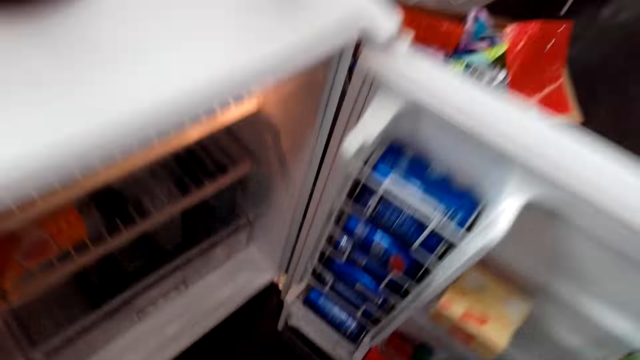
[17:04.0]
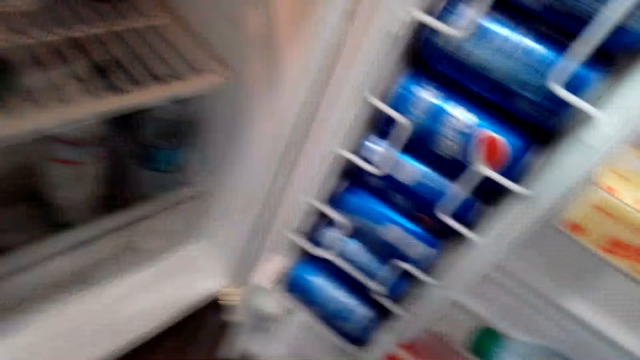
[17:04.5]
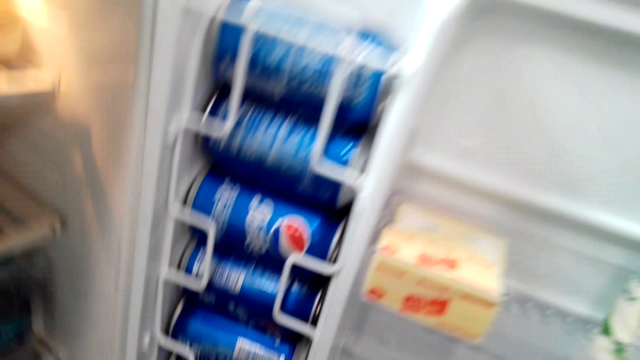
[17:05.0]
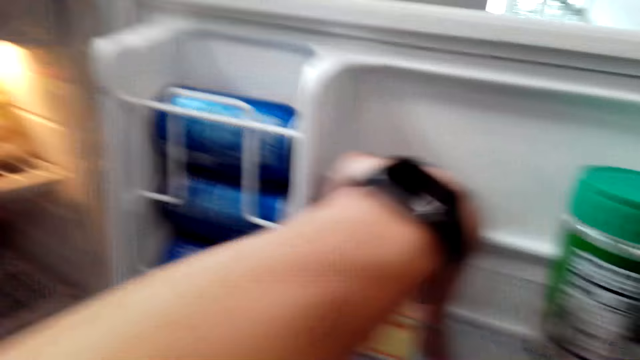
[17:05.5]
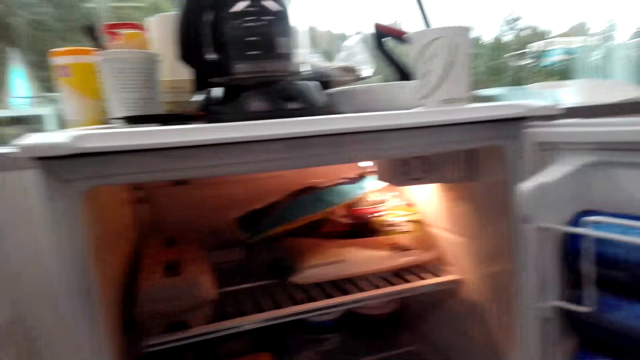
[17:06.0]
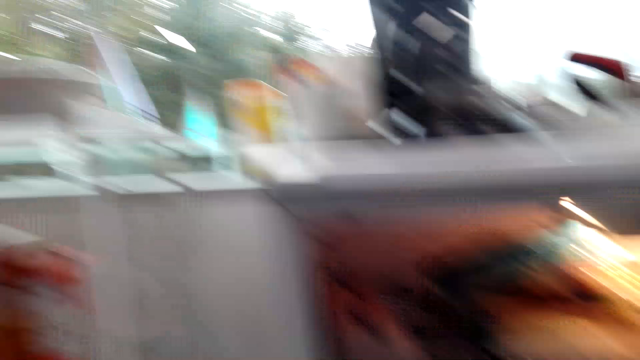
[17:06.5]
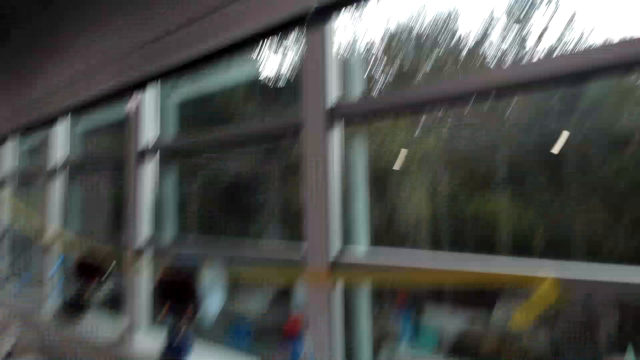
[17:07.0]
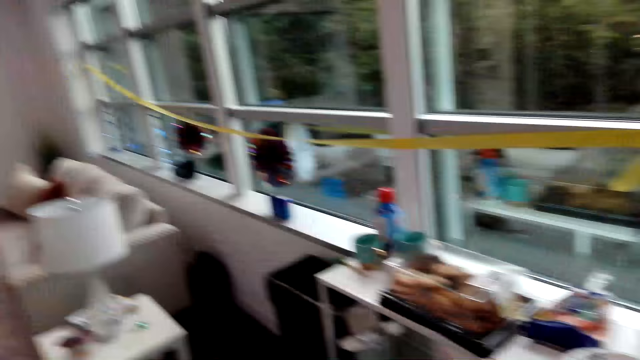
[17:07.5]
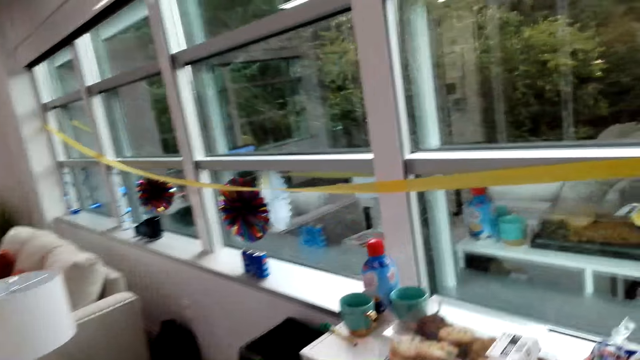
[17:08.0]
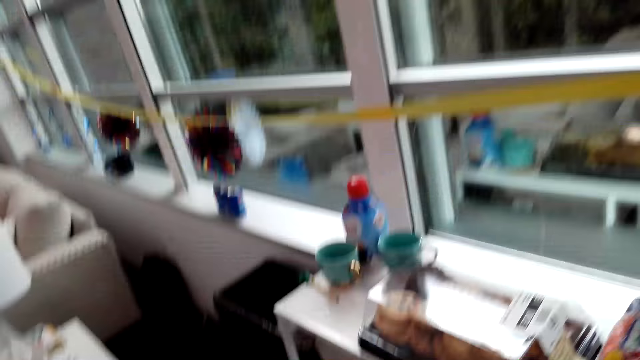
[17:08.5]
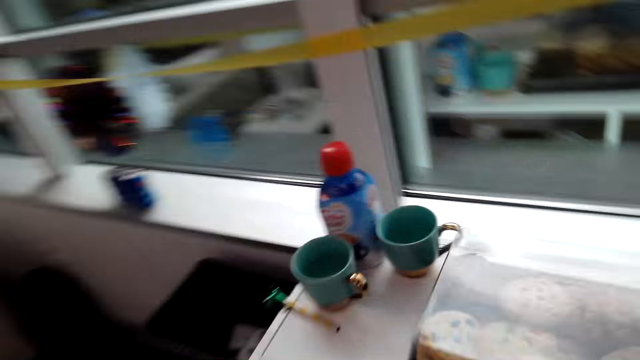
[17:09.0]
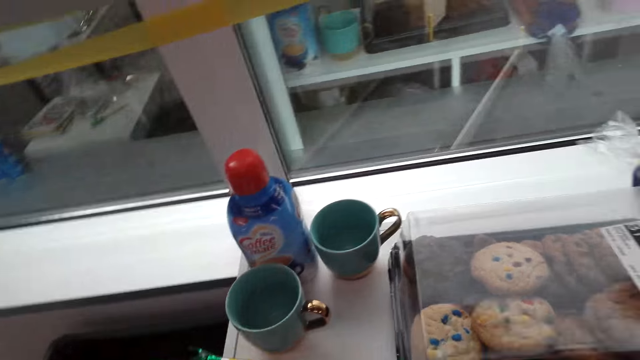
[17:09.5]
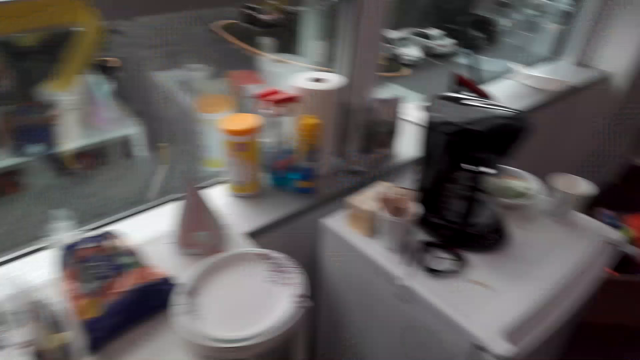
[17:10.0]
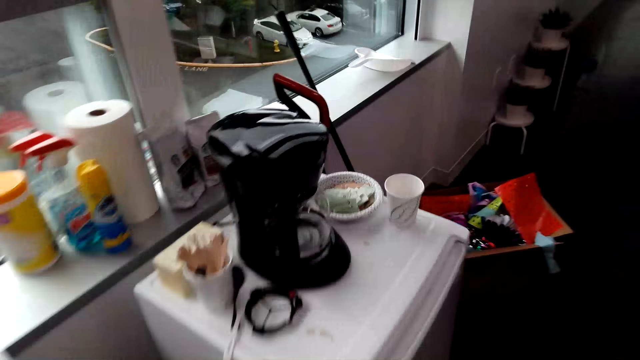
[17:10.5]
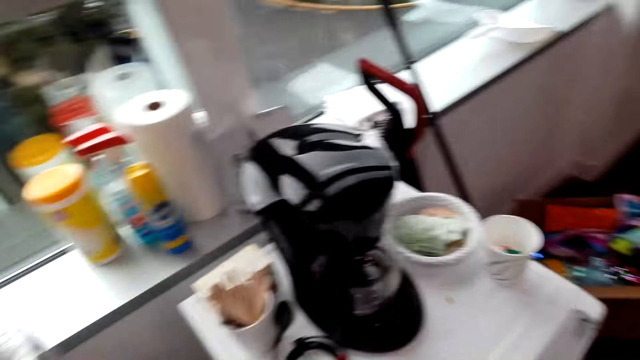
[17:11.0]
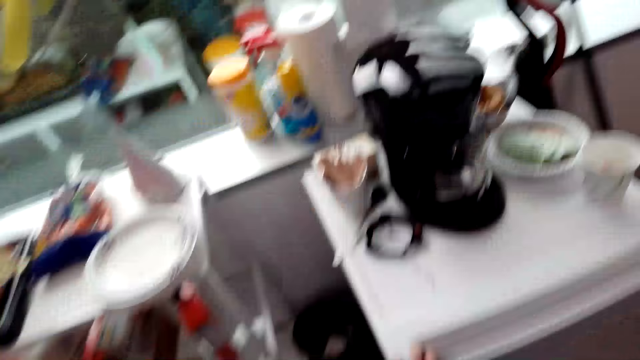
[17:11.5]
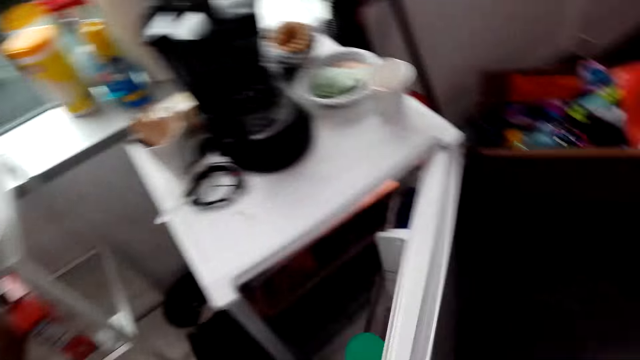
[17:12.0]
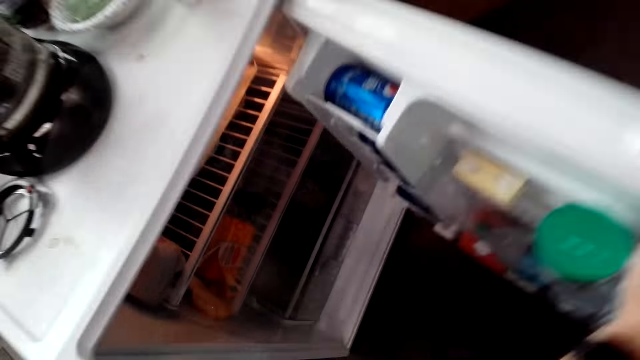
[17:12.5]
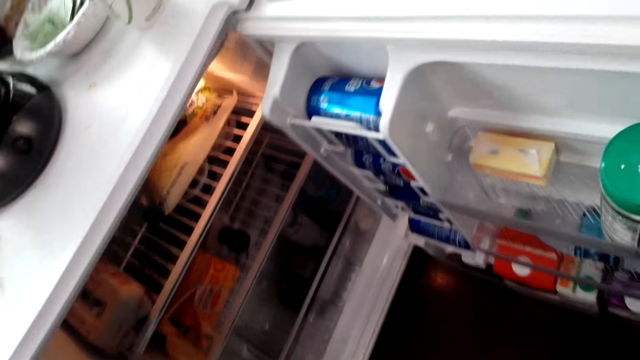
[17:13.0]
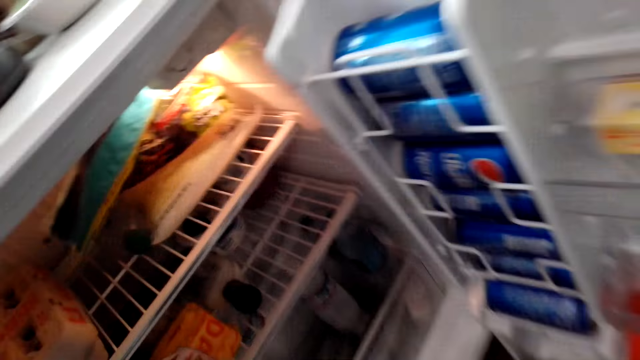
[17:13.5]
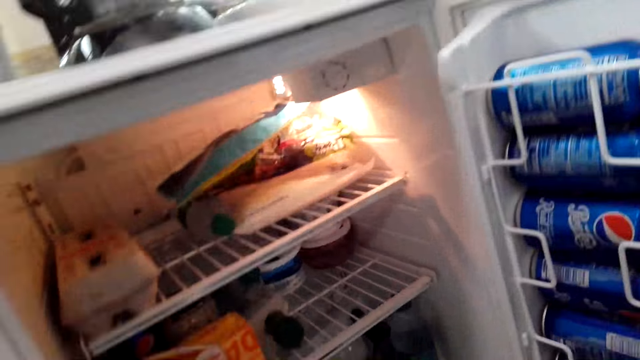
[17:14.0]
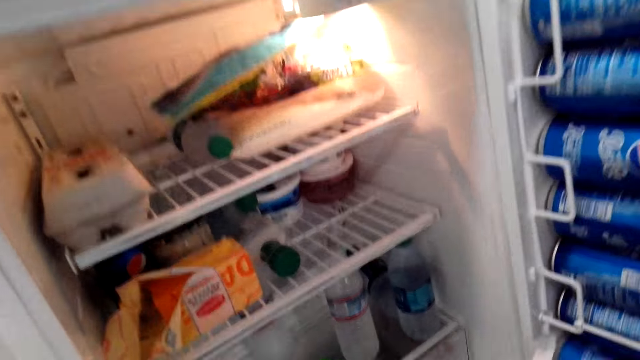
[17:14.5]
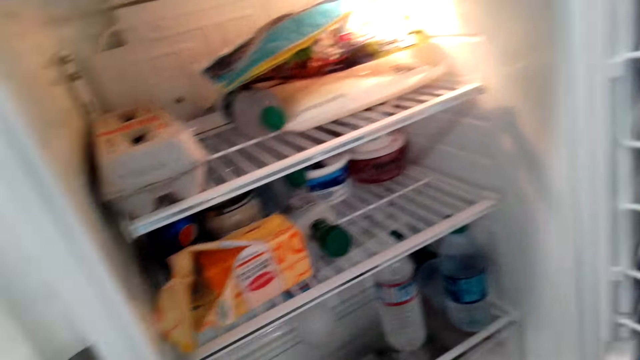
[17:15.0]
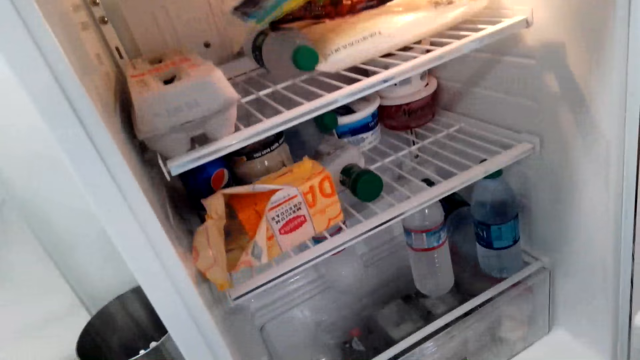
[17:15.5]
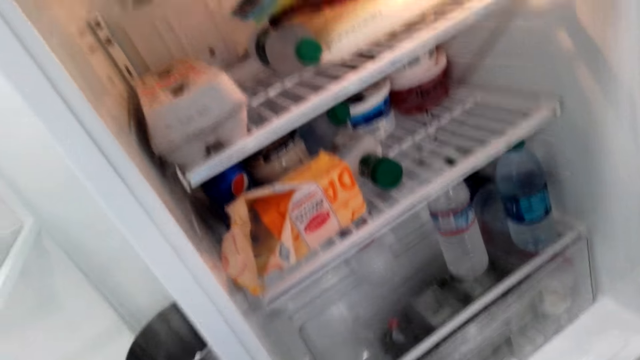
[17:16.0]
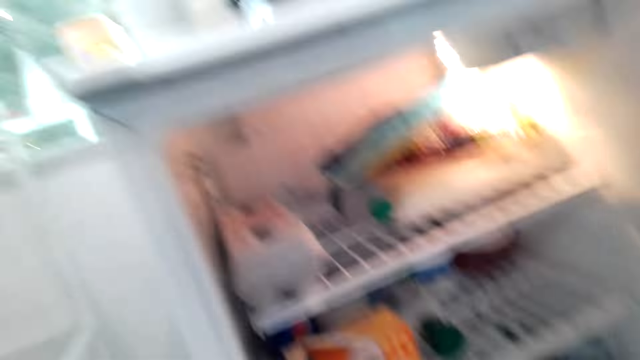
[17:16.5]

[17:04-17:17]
The camera wearer picks a box from the fridge. They walk around the room. They open the fridge door. They stare inside the fridge.

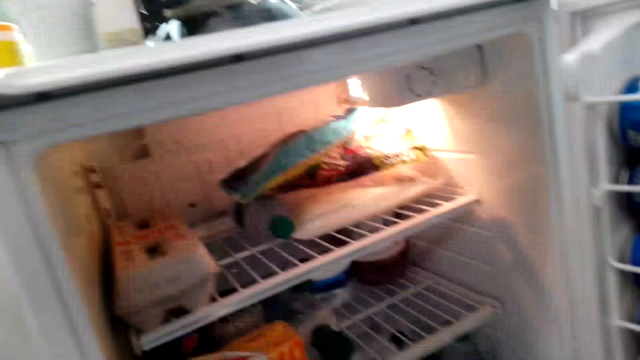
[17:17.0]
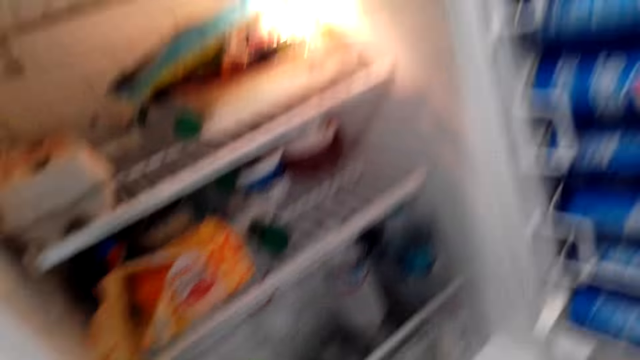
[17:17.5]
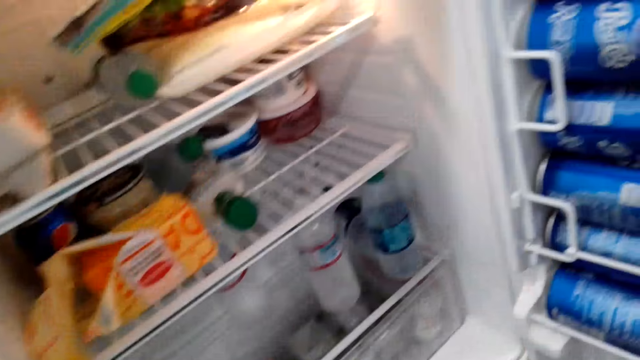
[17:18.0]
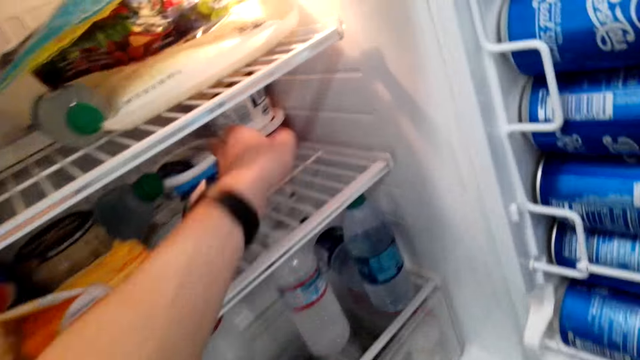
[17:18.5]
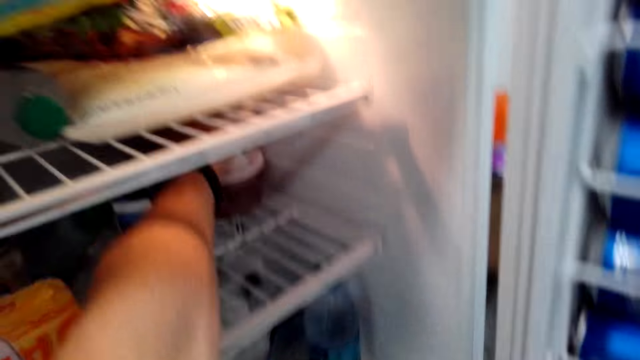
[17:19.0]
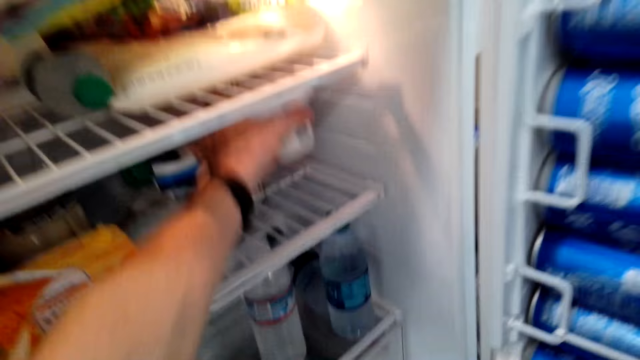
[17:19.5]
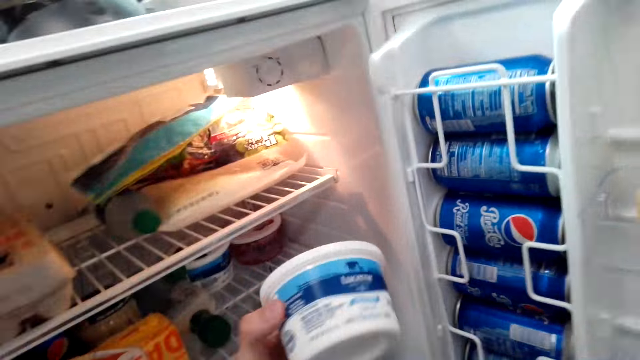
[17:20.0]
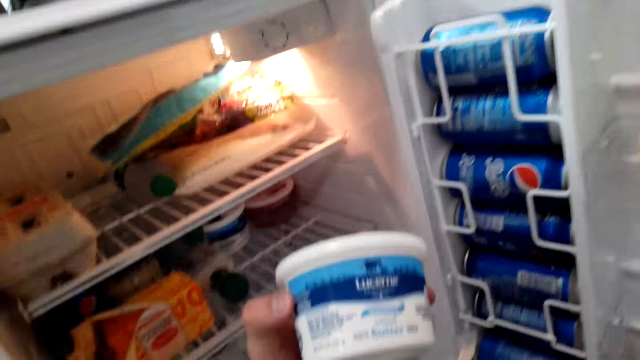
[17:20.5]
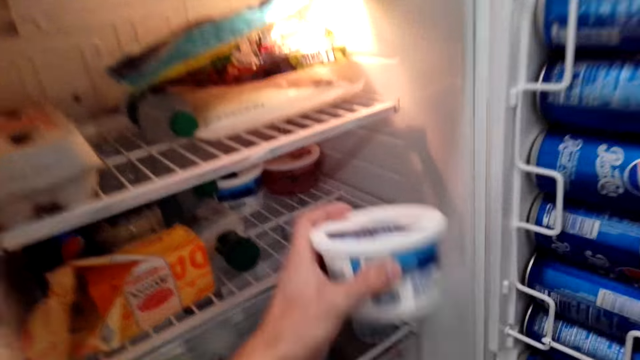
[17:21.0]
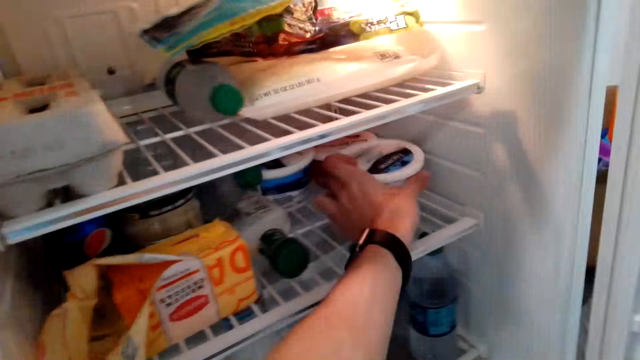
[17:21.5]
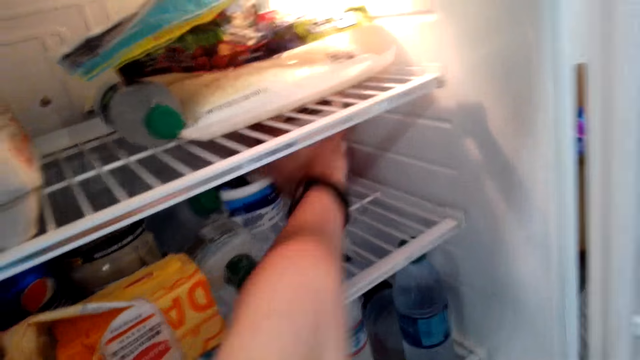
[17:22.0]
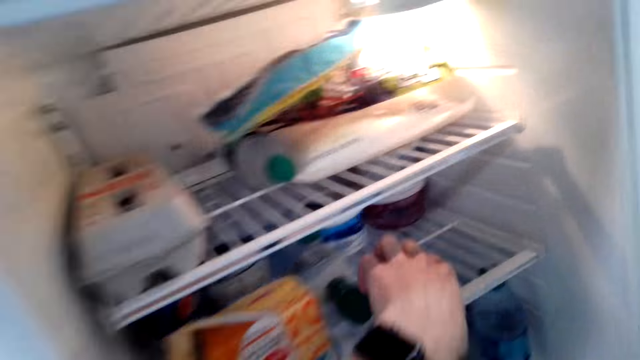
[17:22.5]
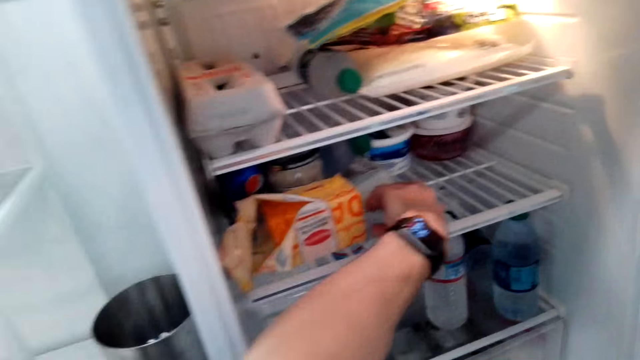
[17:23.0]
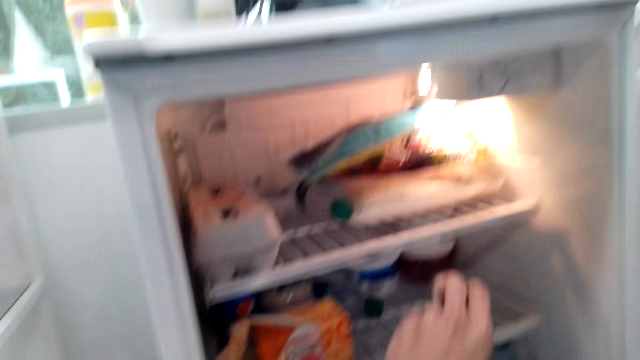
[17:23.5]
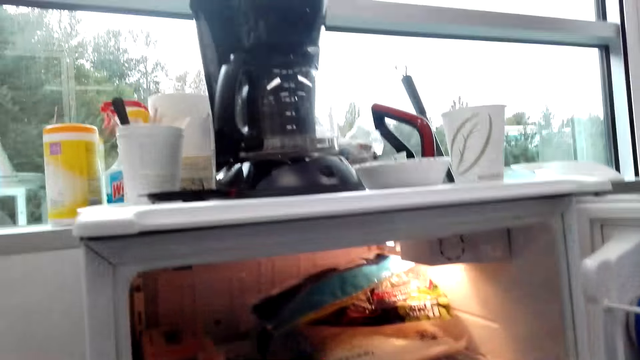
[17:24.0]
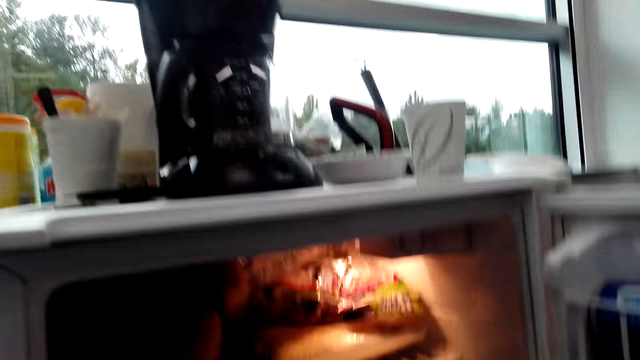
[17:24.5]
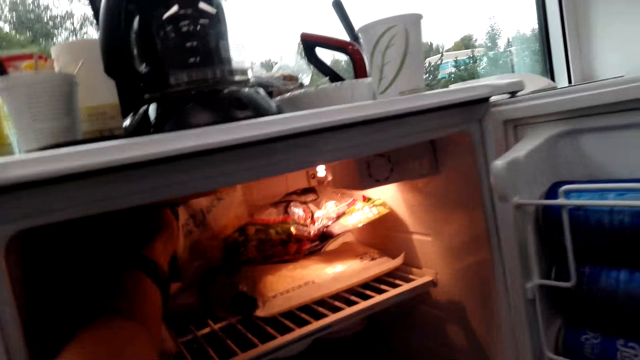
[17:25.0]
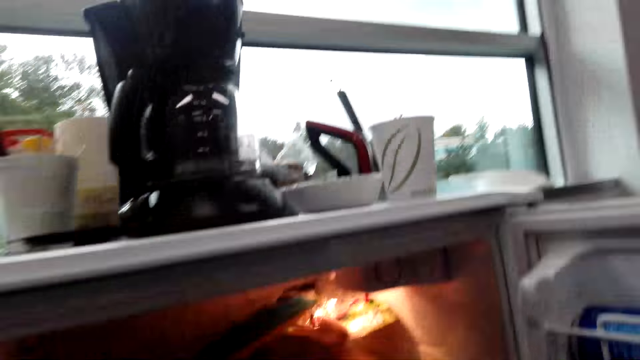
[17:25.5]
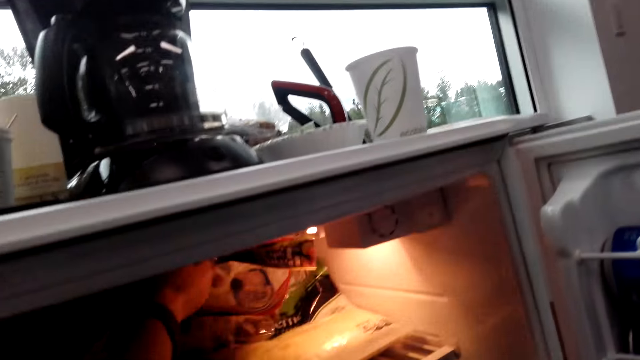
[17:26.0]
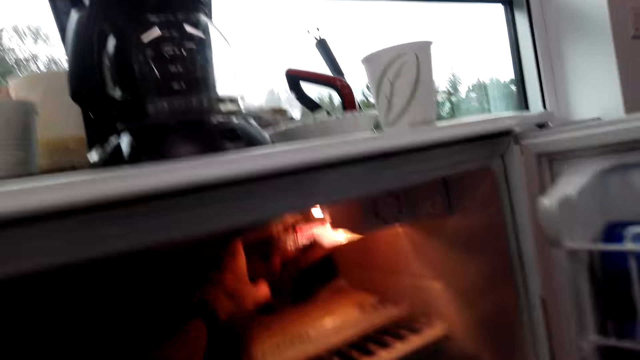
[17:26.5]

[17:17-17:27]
The camera wearer picks up a tin from the fridge. They hold the container. They stare at the tin in the hand. They put the tin in the fridge. They search something in the fridge. They touch items in the fridge.
